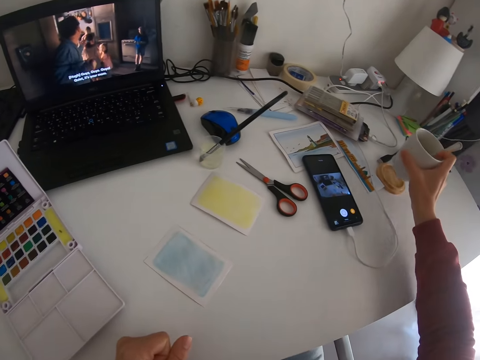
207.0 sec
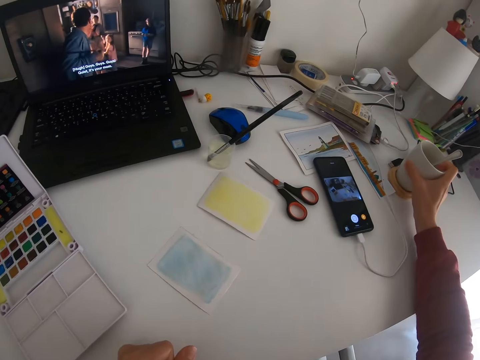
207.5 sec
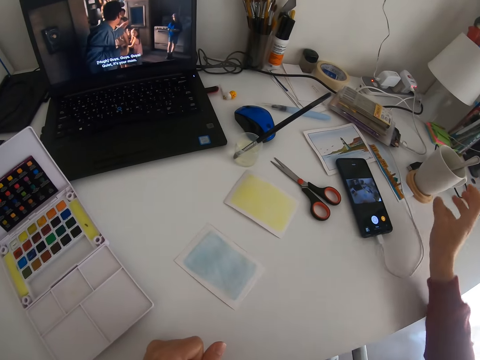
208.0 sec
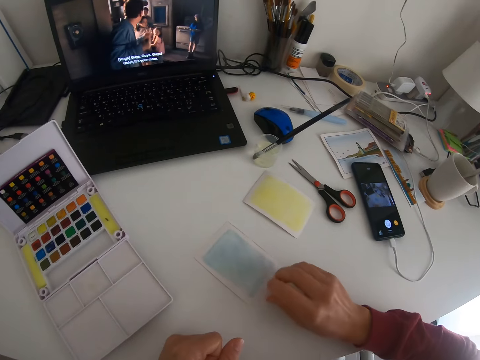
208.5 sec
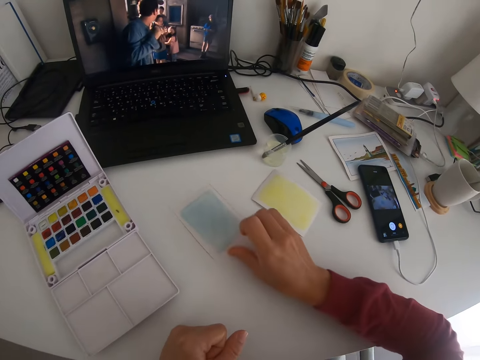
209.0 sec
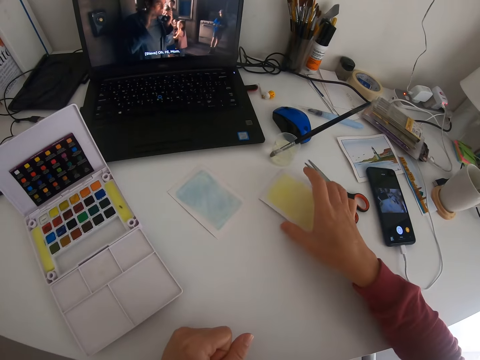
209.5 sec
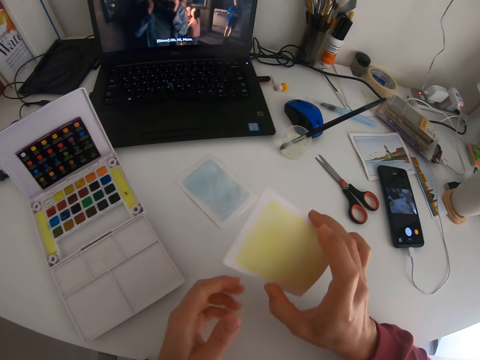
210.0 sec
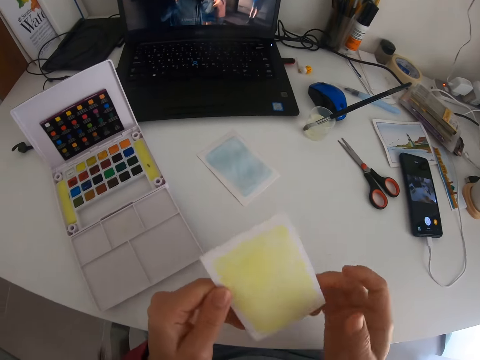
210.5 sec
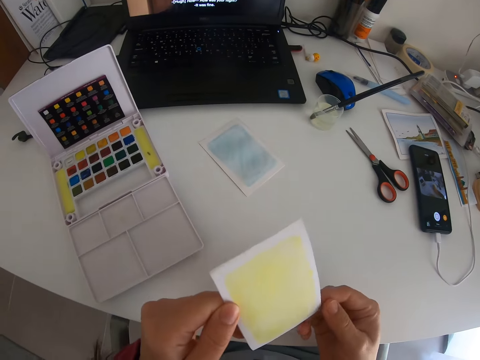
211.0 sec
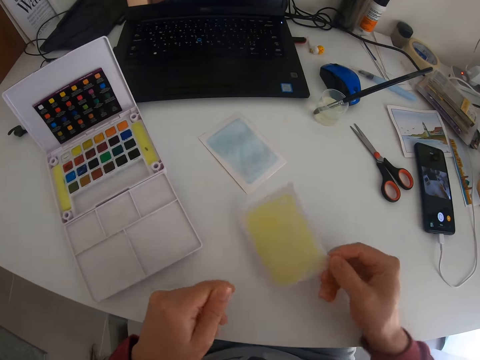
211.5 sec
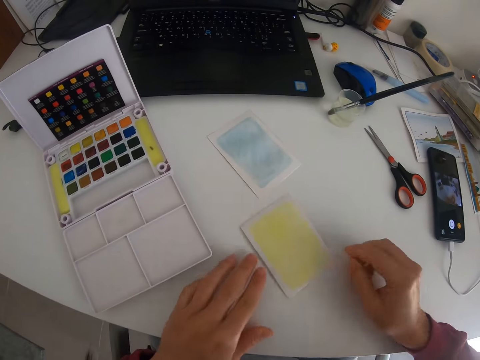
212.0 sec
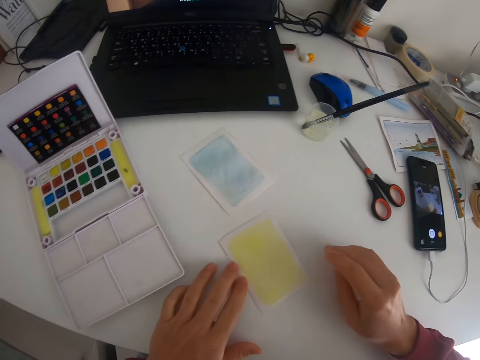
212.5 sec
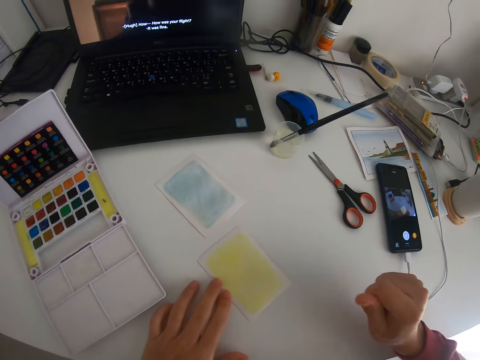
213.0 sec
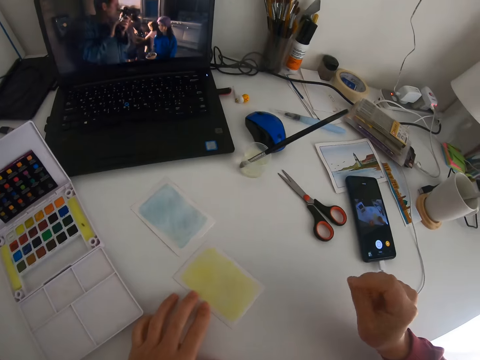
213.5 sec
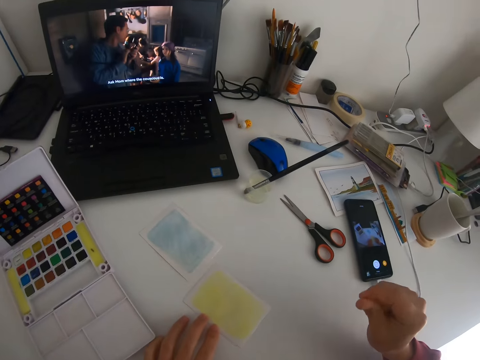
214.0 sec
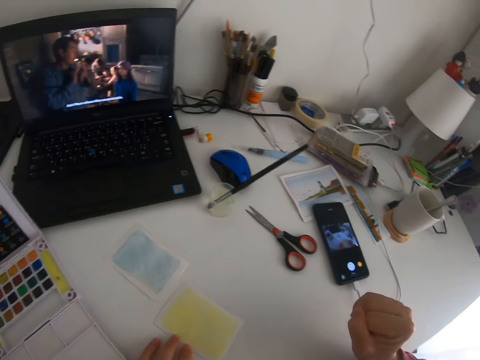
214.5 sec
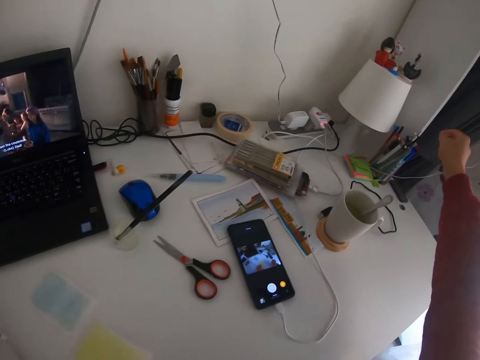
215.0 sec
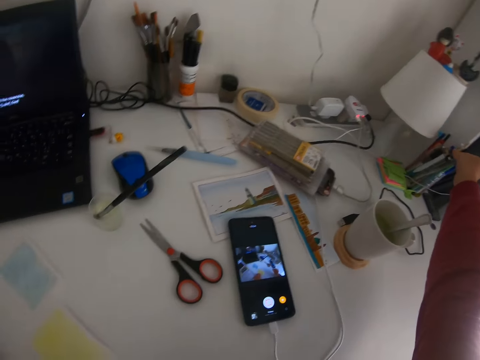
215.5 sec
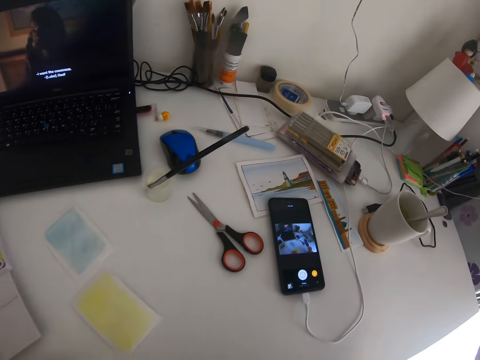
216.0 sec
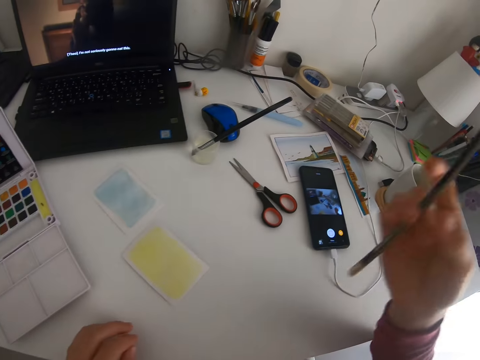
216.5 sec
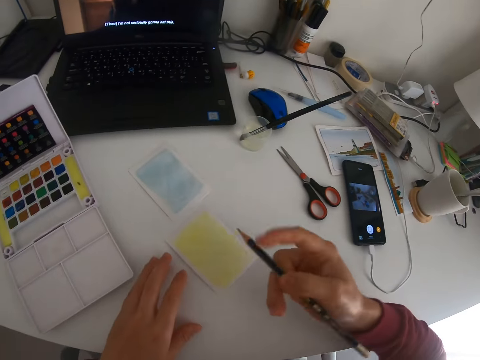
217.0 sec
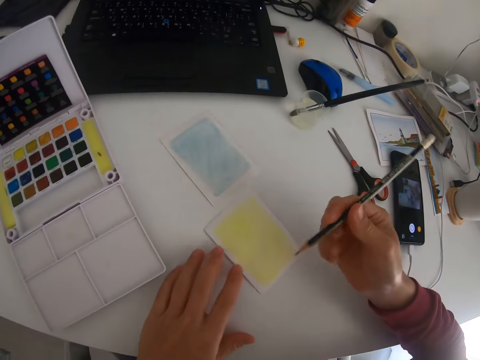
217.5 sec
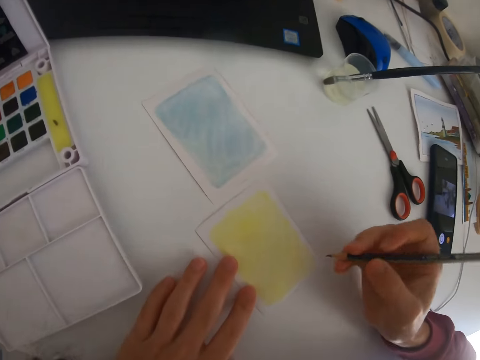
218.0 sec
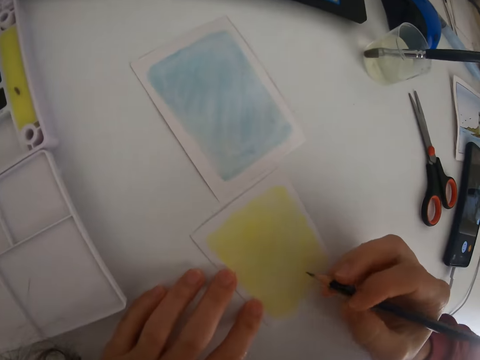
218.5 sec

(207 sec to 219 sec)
The camera wearer puts a cup of juice on the table. They push a paper, pick the paper, and put the paper on the table. They pick a pencil.

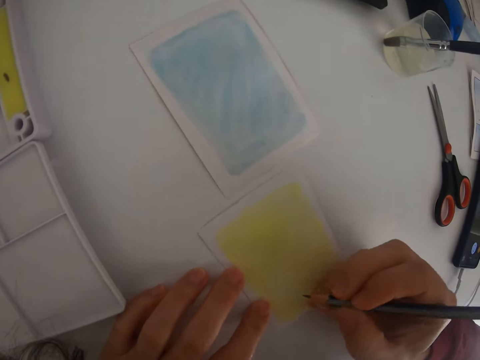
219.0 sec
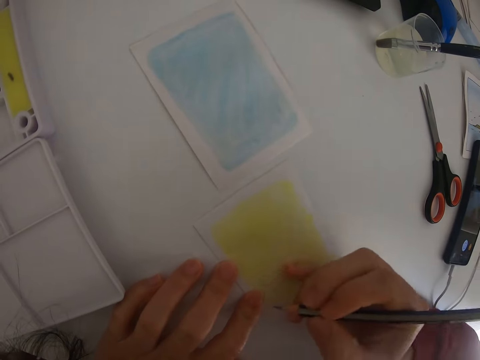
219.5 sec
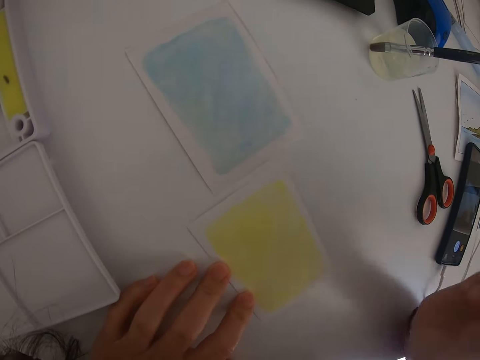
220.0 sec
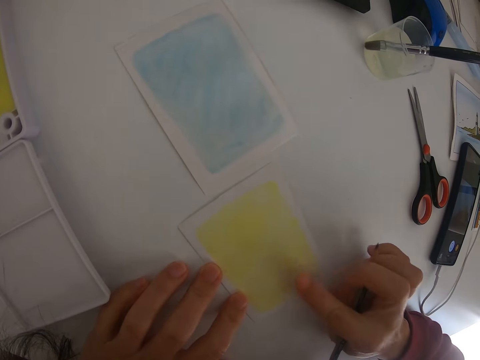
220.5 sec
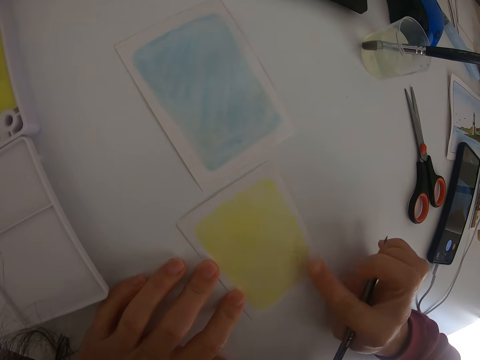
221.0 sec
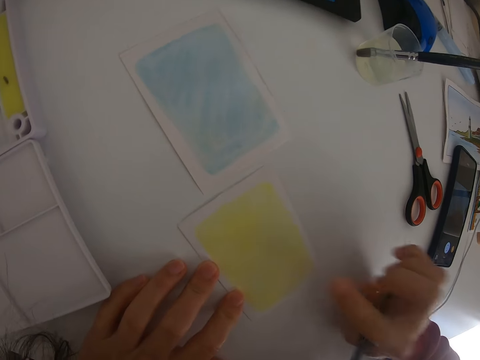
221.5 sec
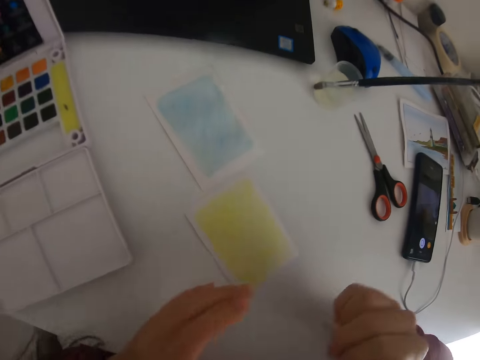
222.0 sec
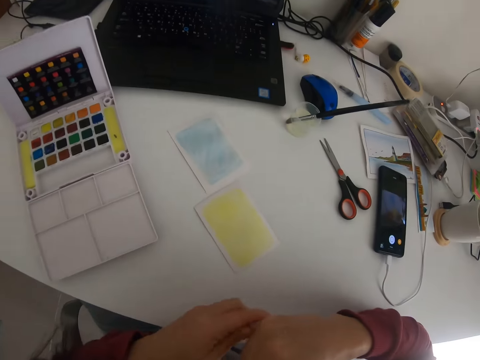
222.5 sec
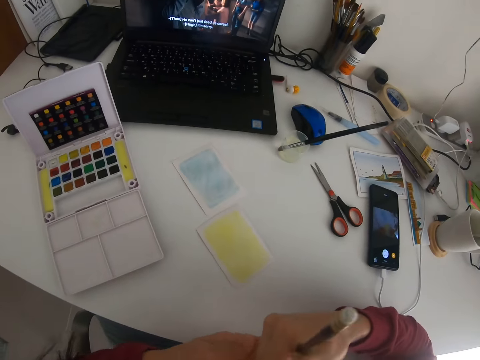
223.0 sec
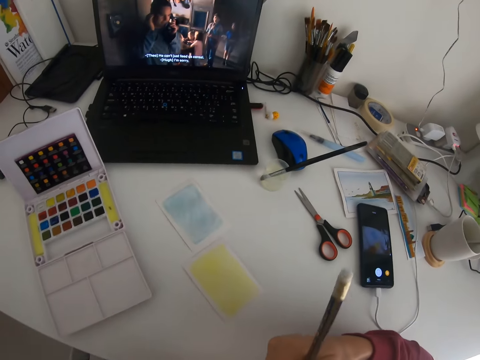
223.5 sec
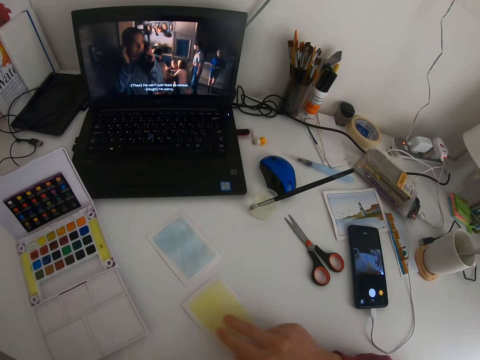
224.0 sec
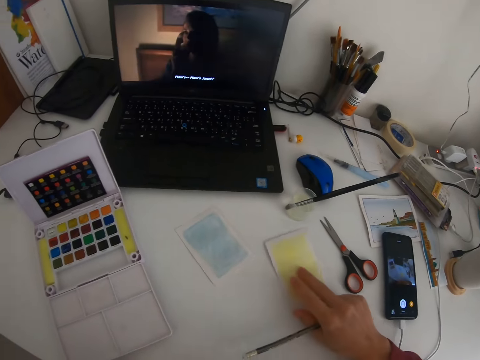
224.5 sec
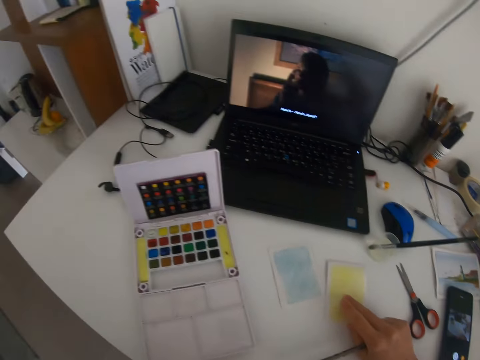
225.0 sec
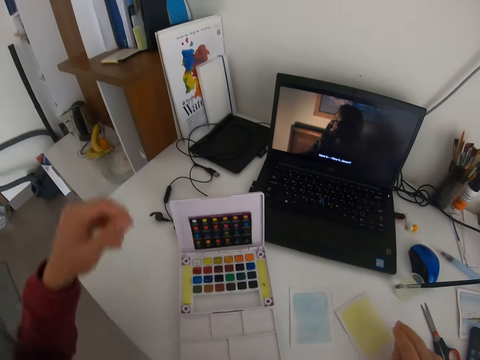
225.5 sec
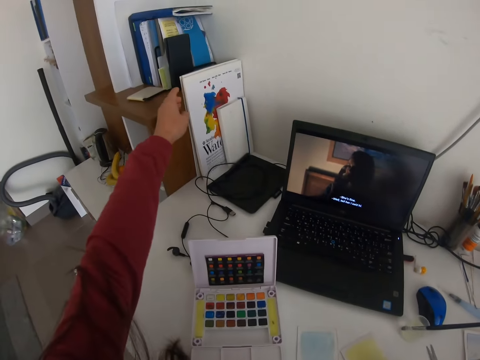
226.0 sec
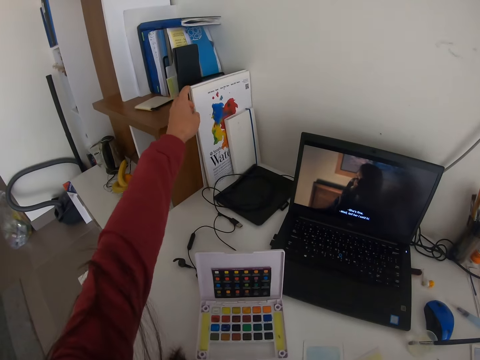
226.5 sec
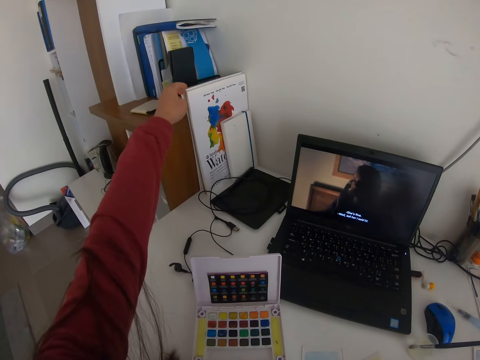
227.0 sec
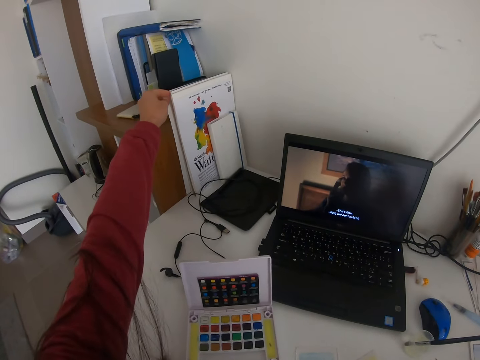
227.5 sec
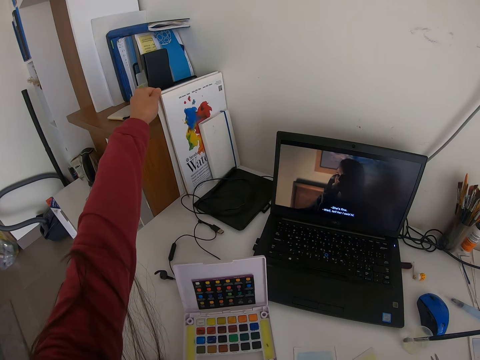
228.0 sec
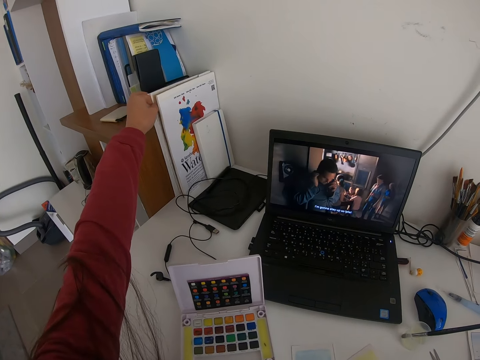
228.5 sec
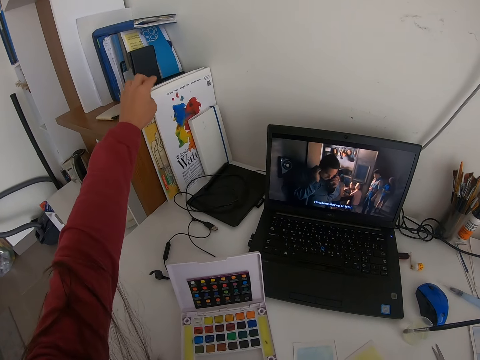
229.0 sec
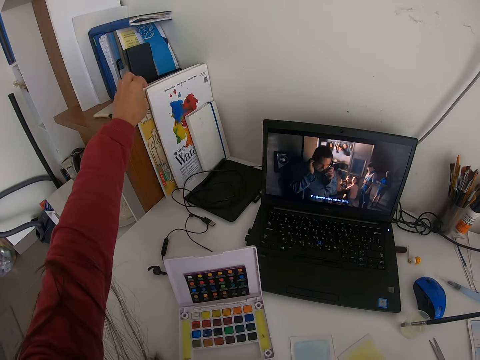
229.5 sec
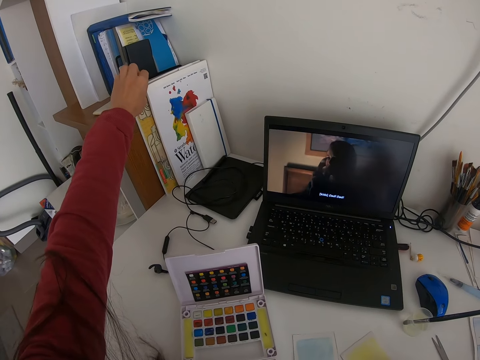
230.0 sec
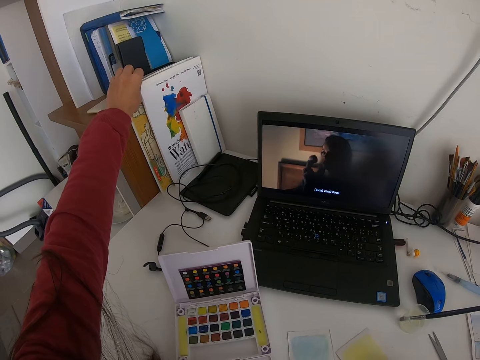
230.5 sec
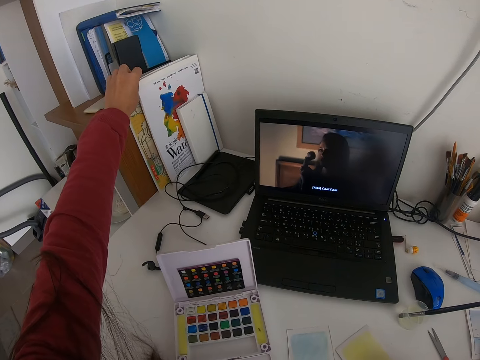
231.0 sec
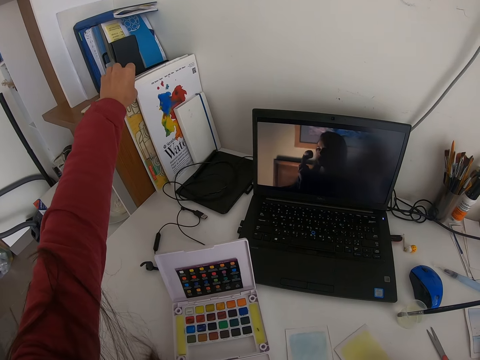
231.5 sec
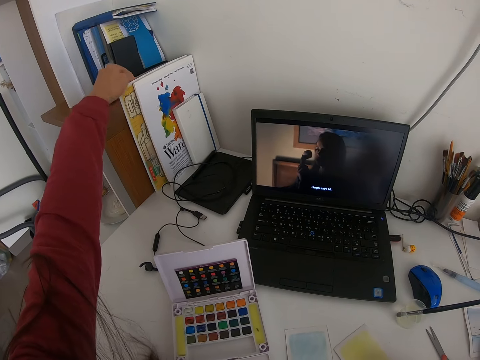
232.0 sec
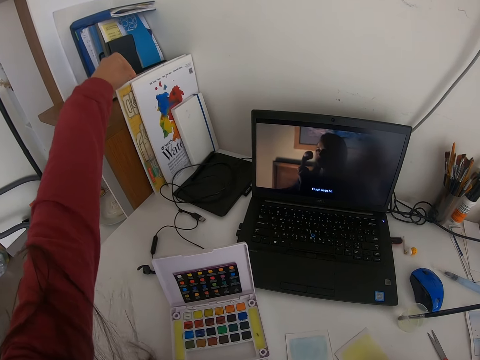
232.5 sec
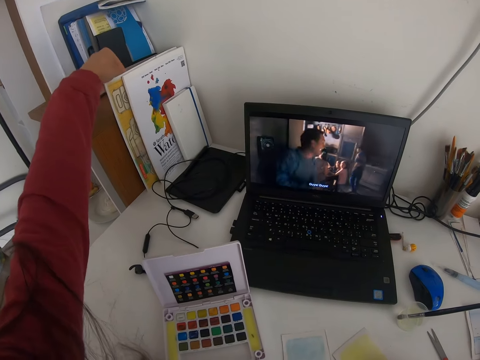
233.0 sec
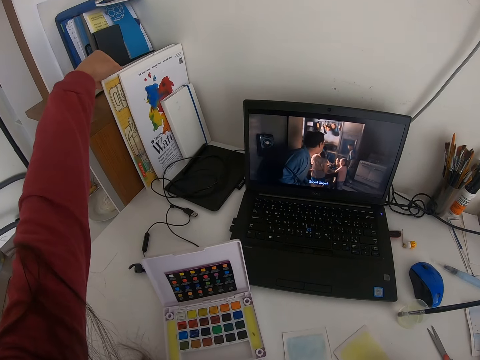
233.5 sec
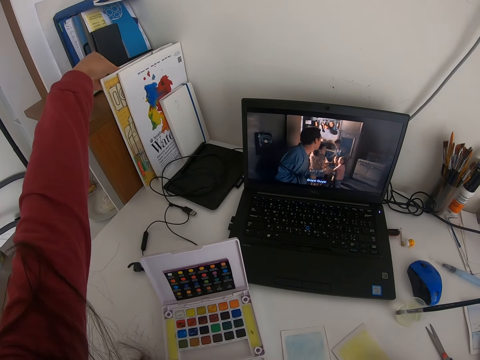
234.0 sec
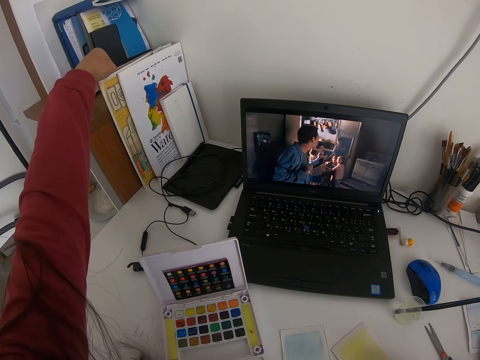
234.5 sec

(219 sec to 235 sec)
The camera wearer wipes a paper. They touch the paper. They wipe the paper again. They push the paper. They take a book.
